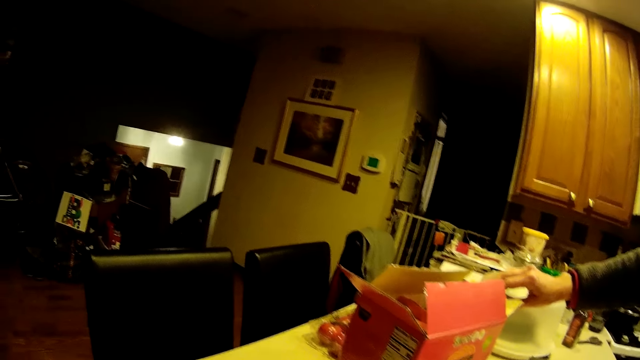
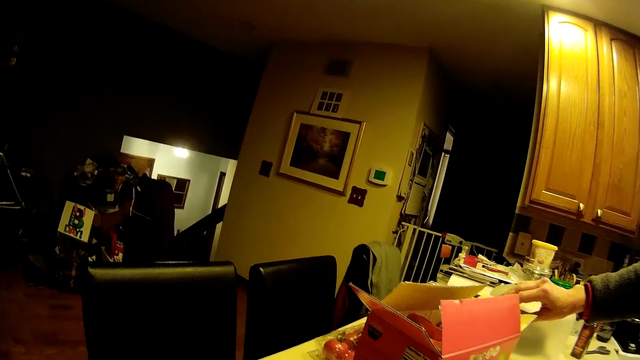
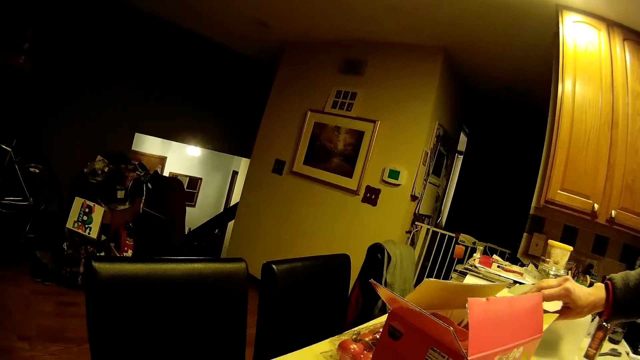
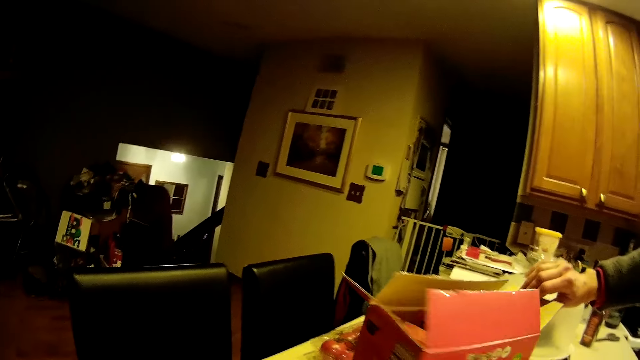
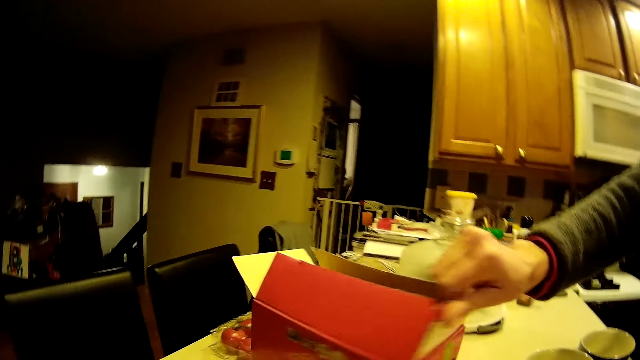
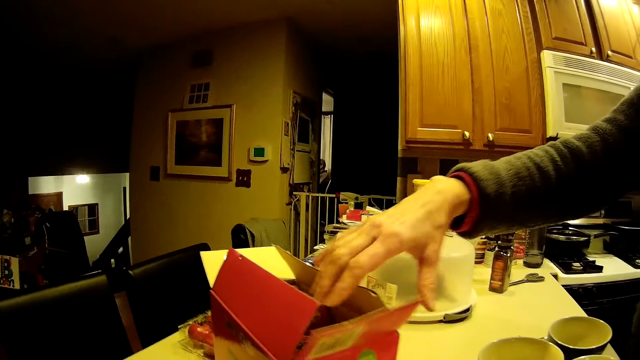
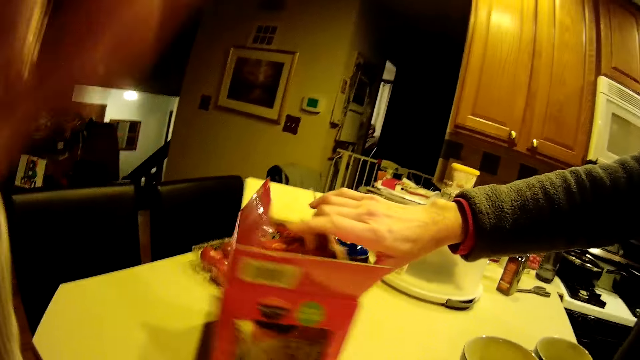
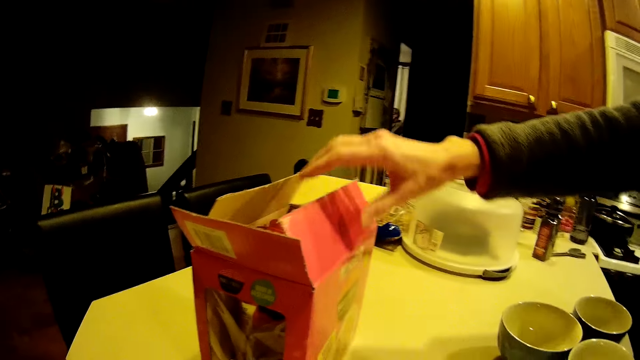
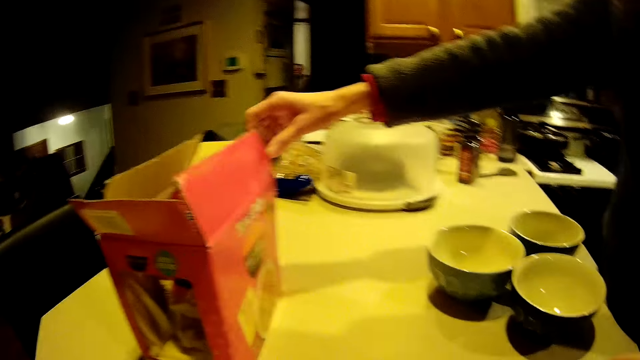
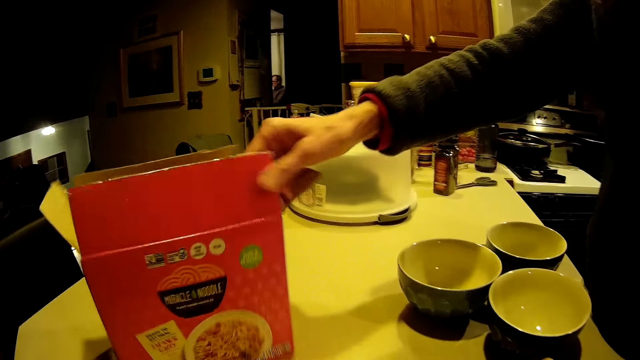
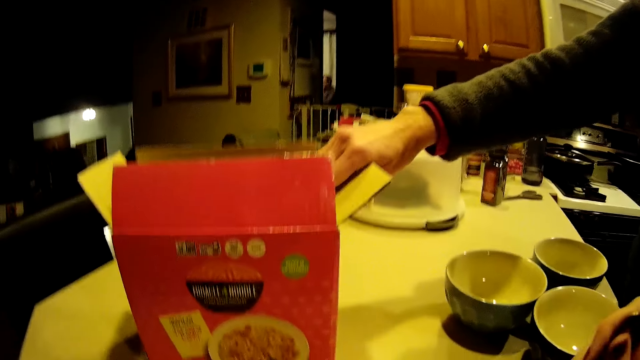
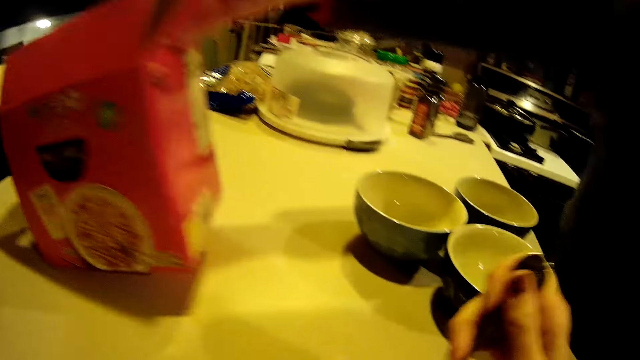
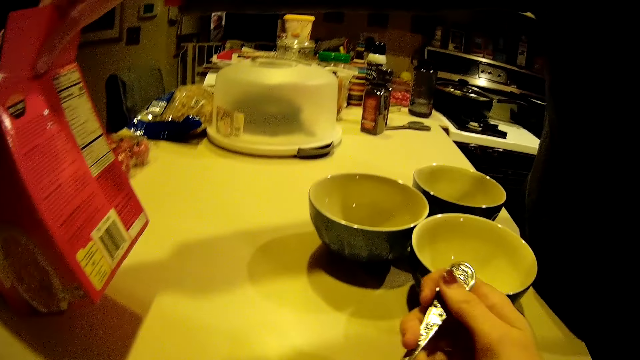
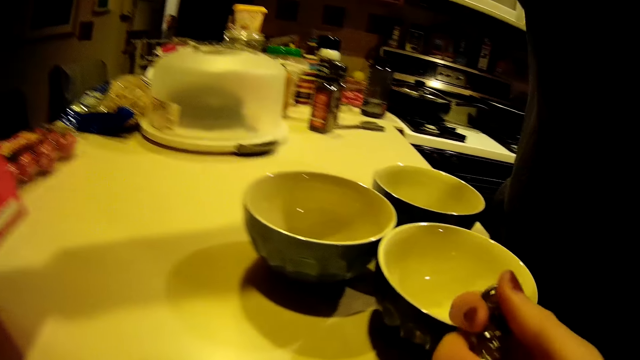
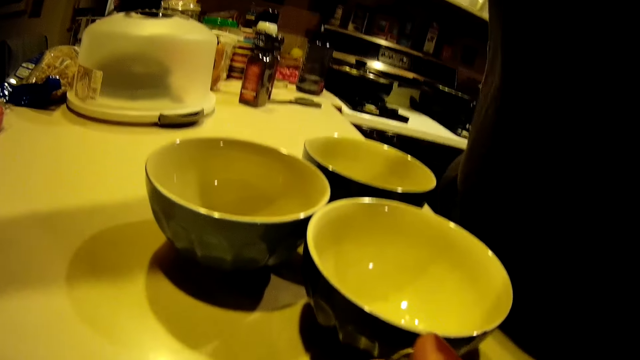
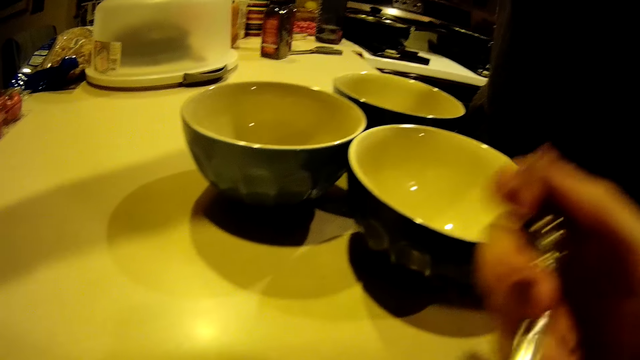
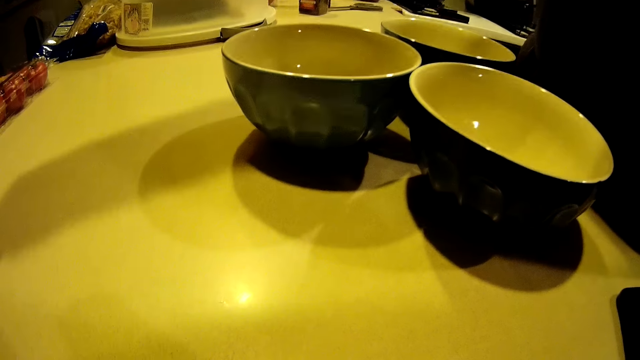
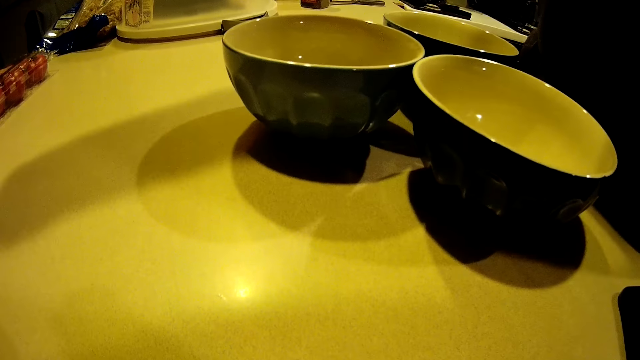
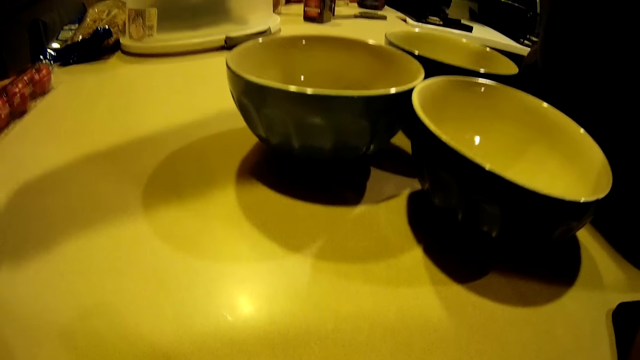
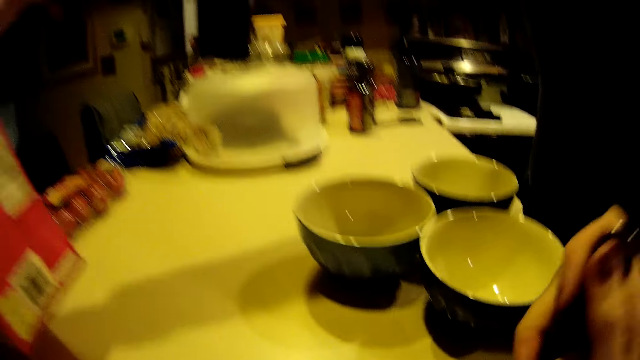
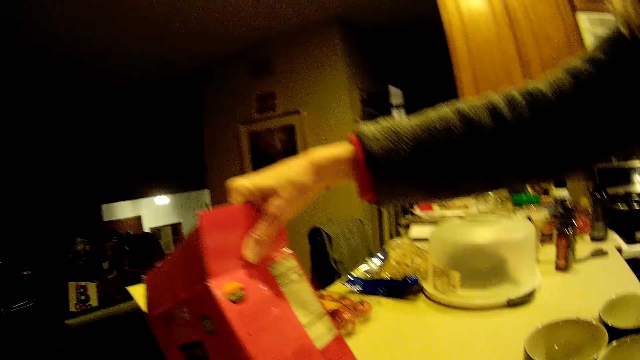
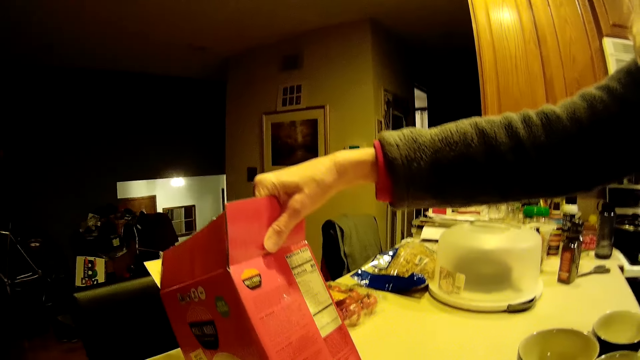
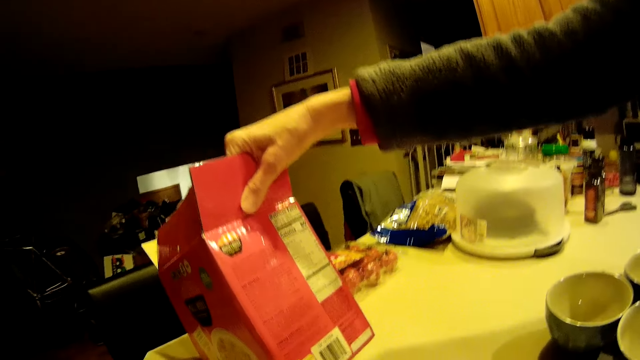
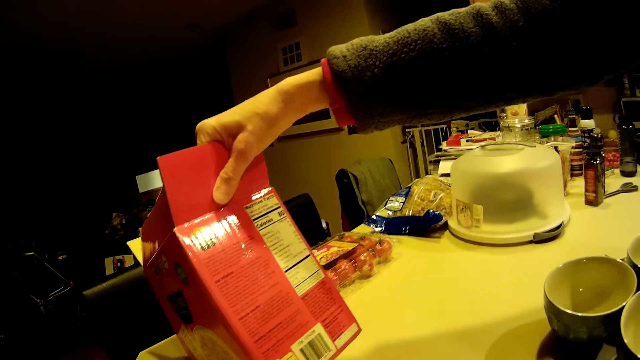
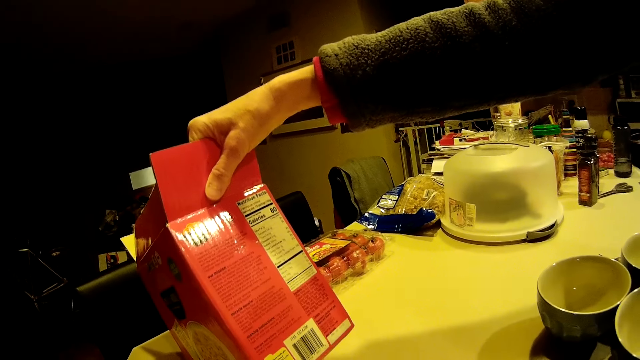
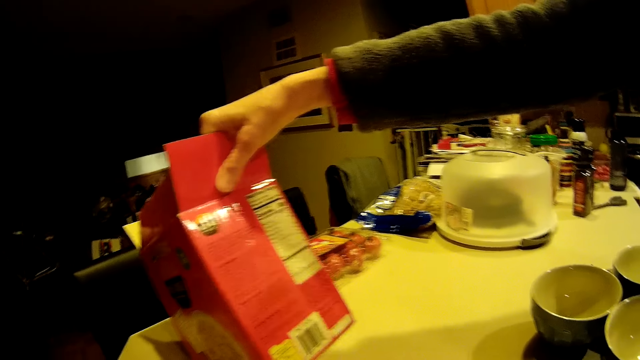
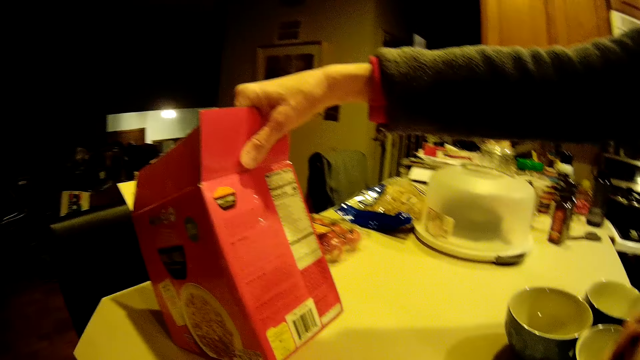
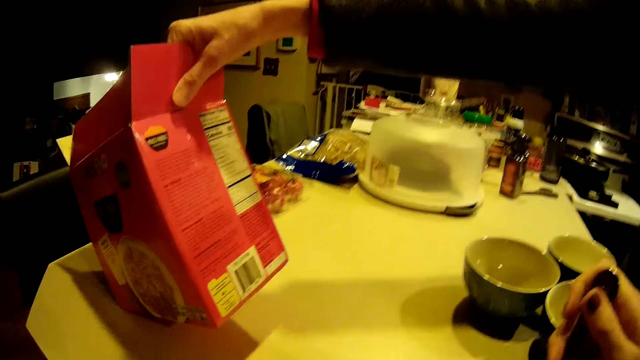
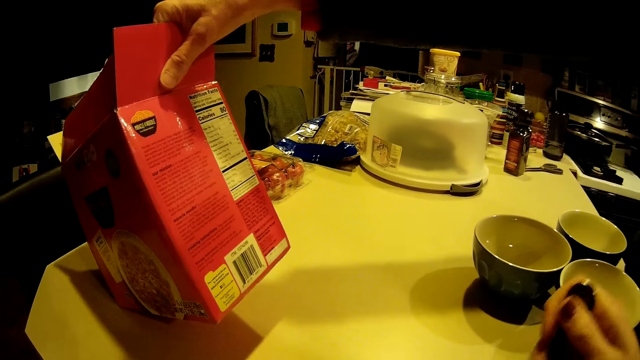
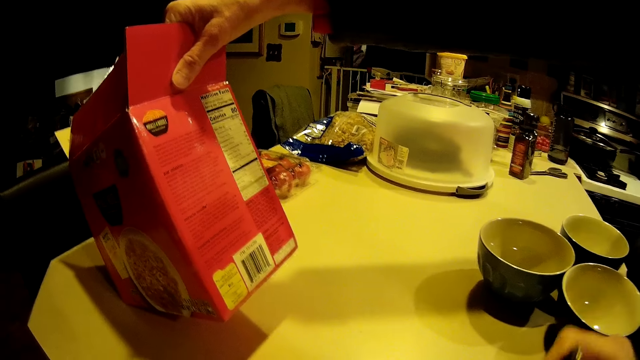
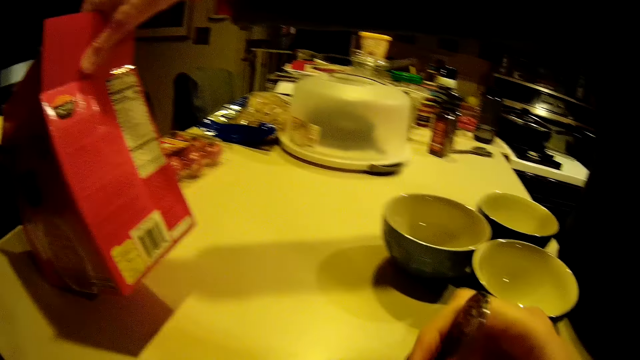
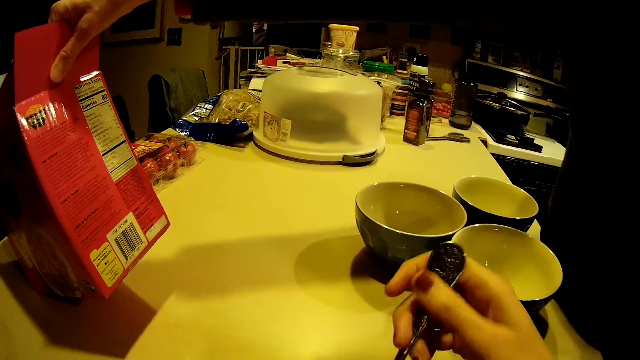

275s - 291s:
The woman moves the carton with her right hand. The camera wearer lifts her left hand towards her head. The woman lifts the carton box on the kitchen counter. The camera wearer eats the noodles using the fork spoon. She lifts the fork towards her mouth. Another lady reads the side of the box. The camera wearer eats food on the table.

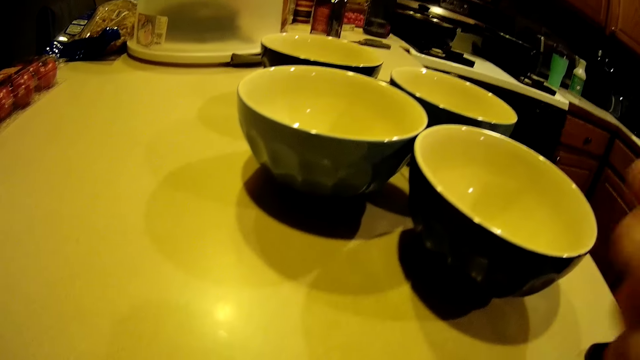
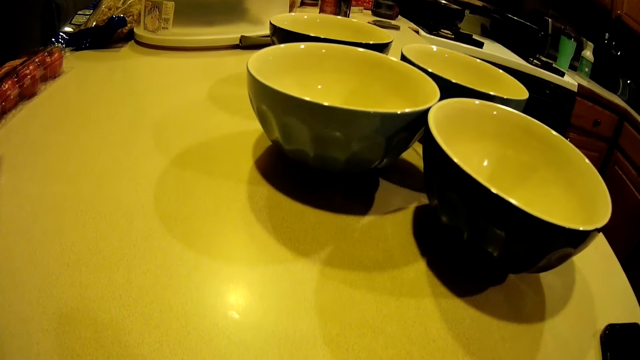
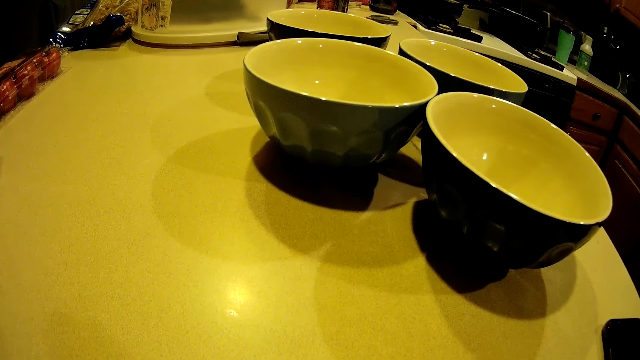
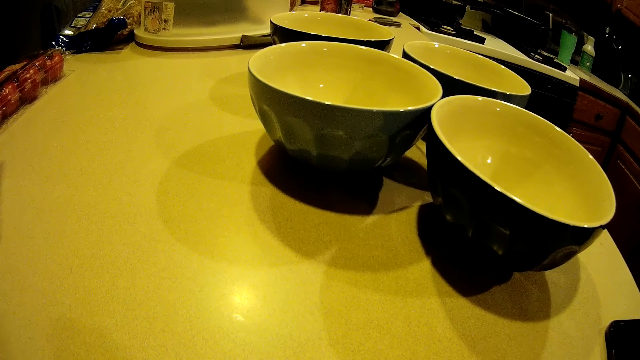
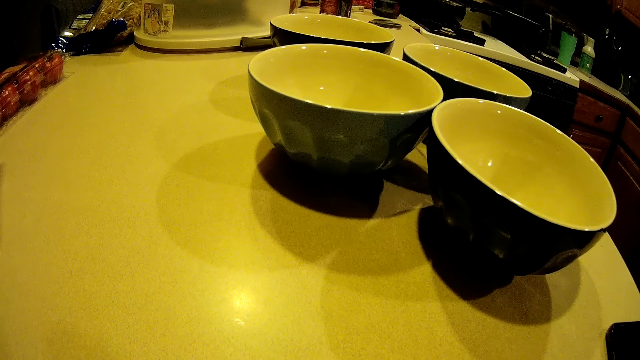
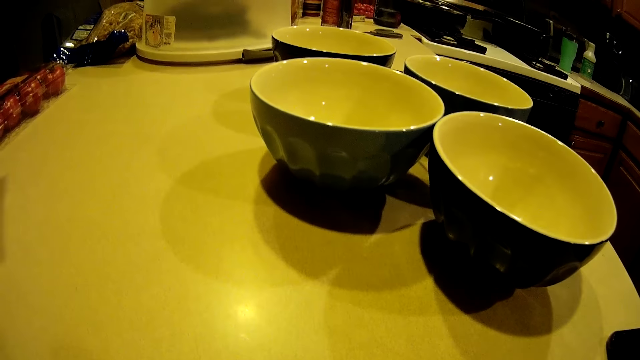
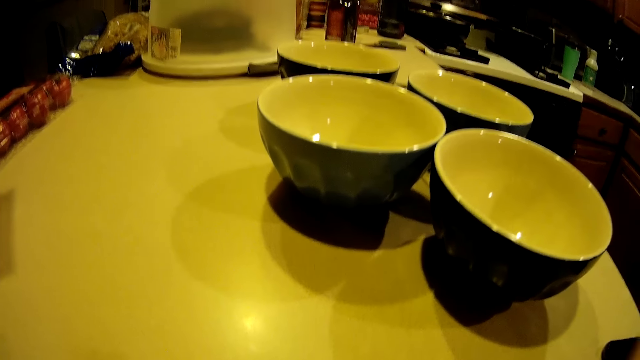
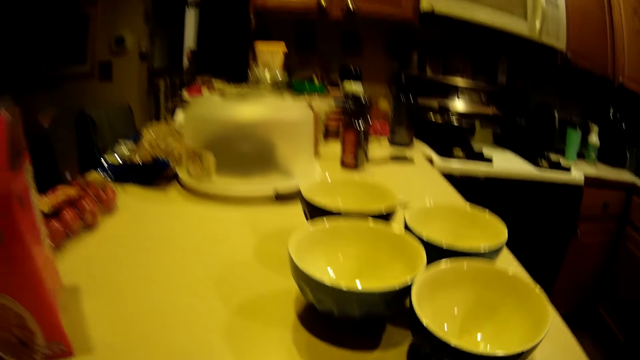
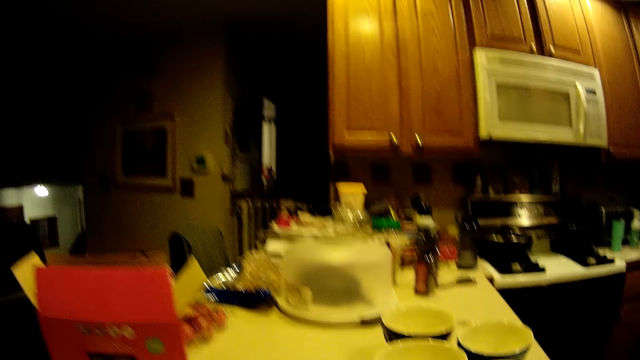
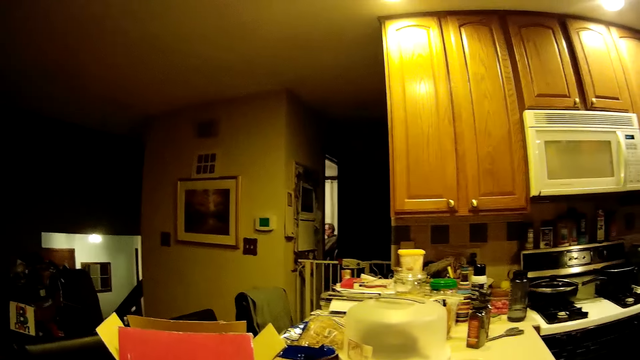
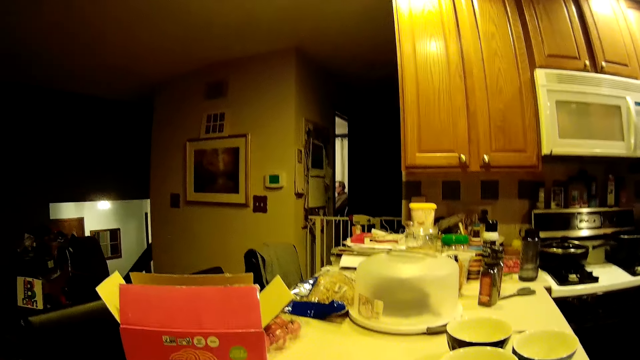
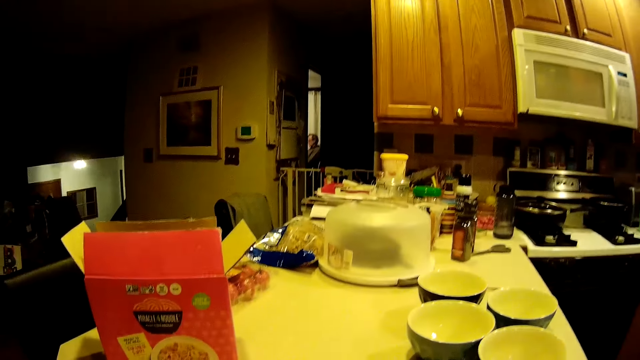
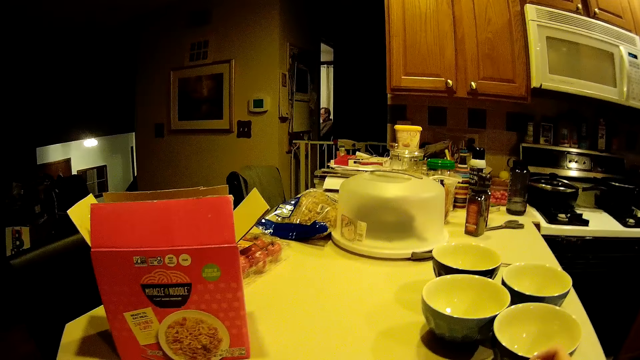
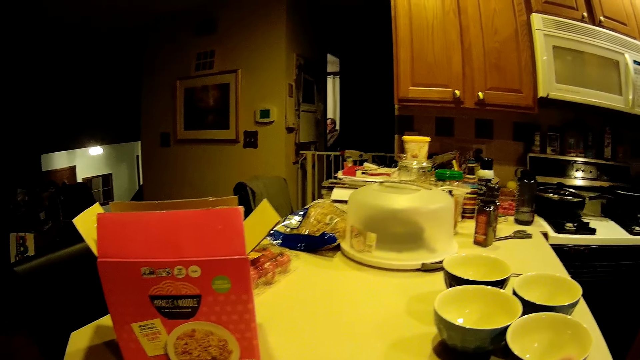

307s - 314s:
The camera wearer stares around the kitchen.
